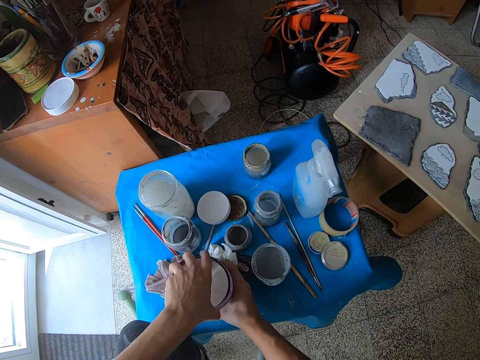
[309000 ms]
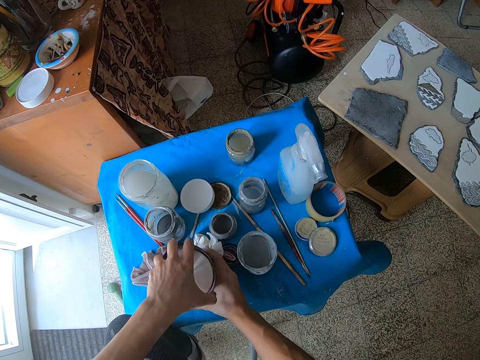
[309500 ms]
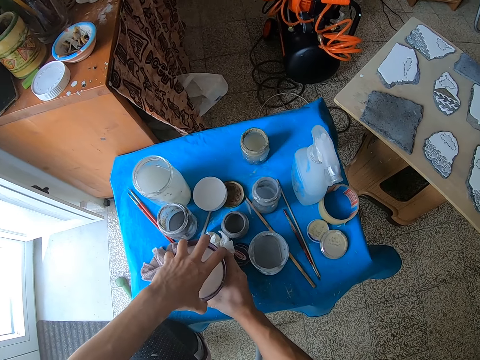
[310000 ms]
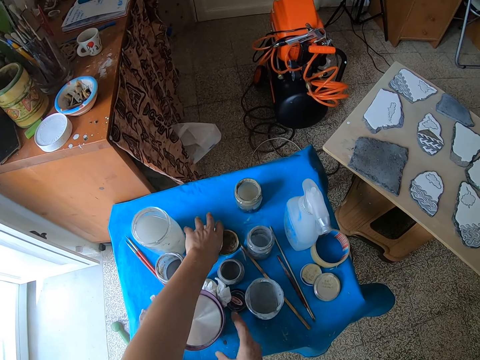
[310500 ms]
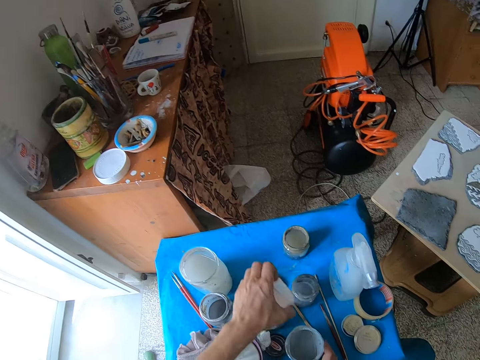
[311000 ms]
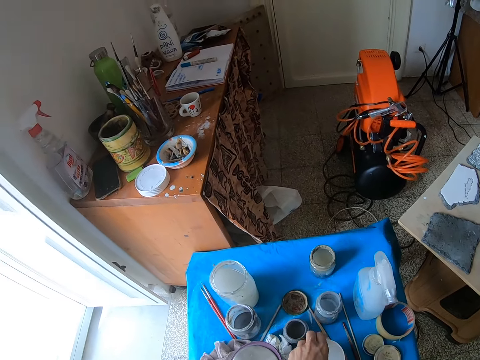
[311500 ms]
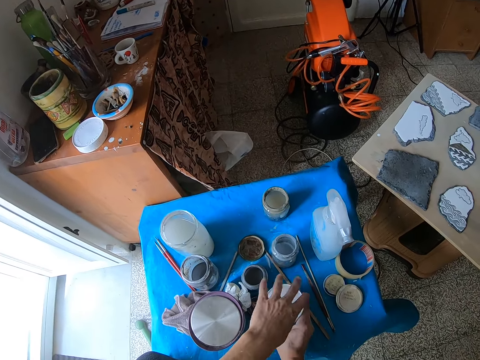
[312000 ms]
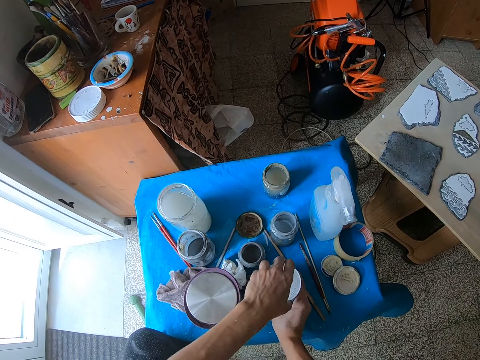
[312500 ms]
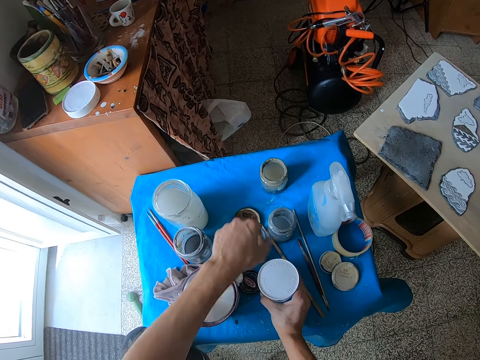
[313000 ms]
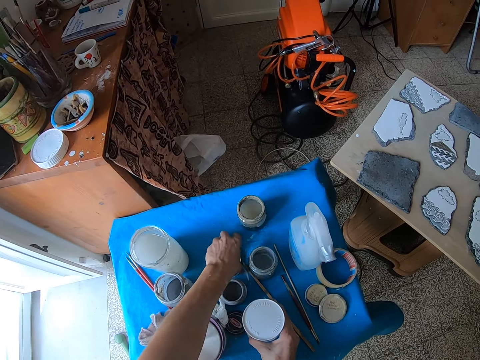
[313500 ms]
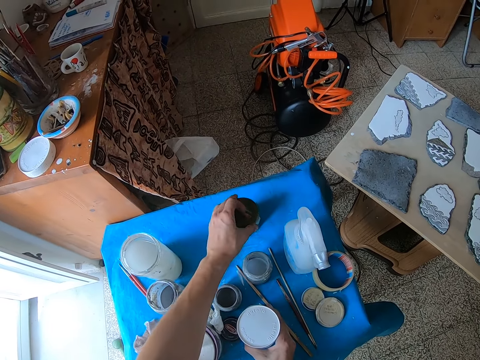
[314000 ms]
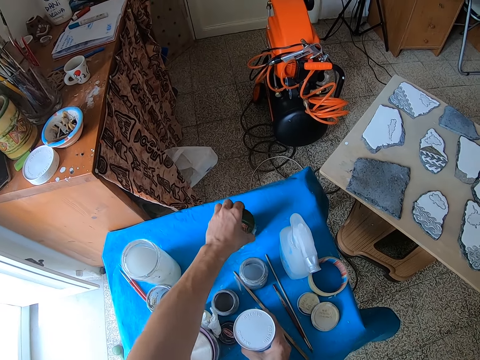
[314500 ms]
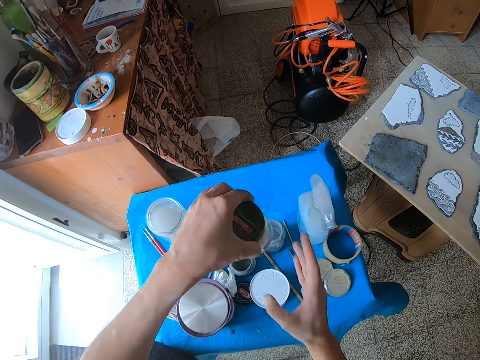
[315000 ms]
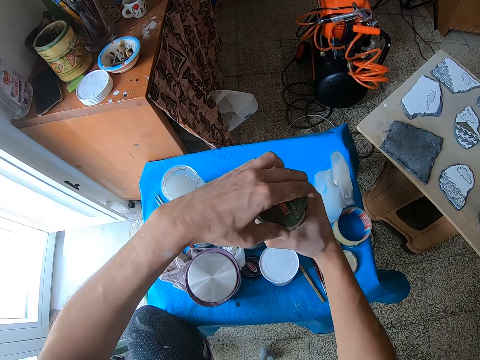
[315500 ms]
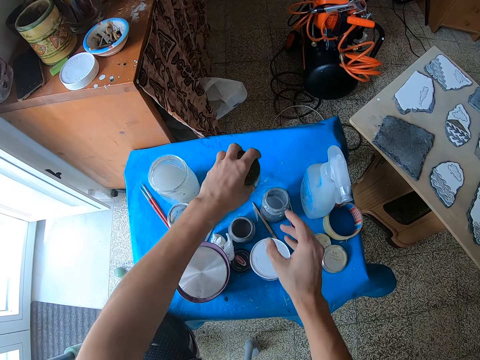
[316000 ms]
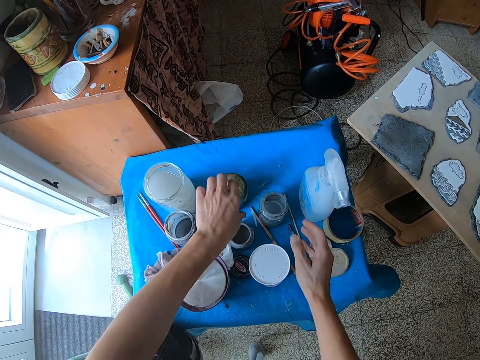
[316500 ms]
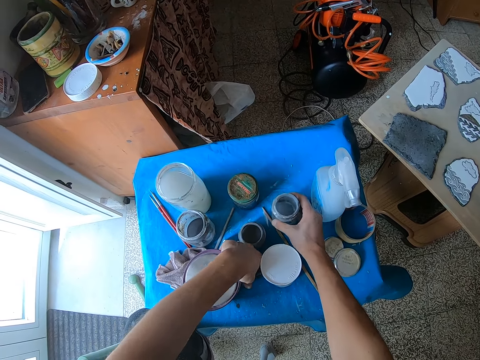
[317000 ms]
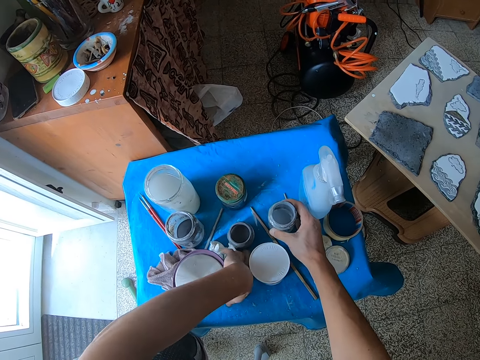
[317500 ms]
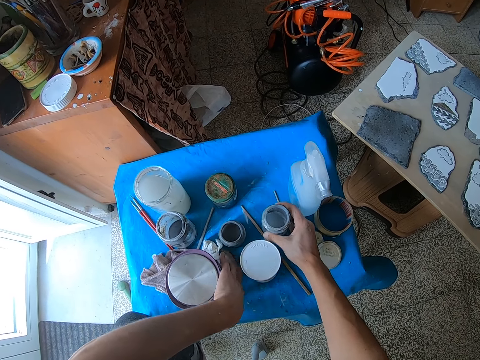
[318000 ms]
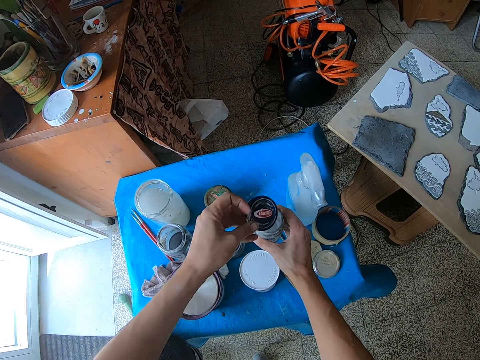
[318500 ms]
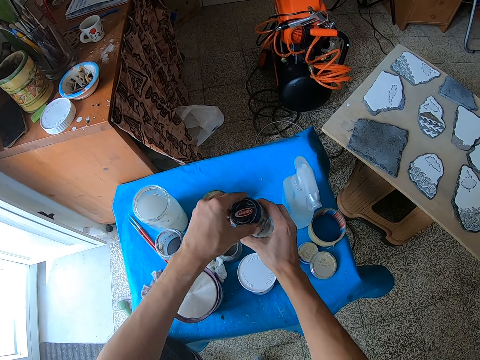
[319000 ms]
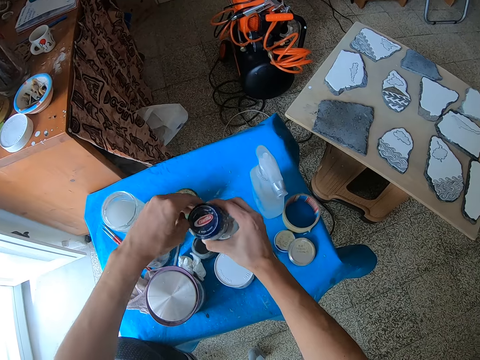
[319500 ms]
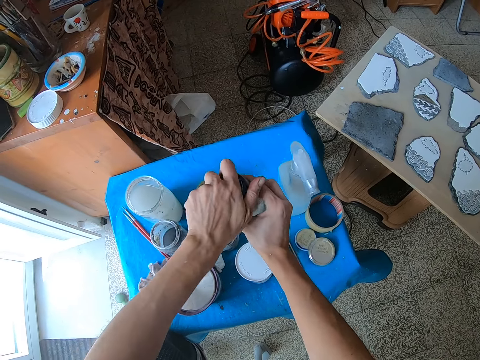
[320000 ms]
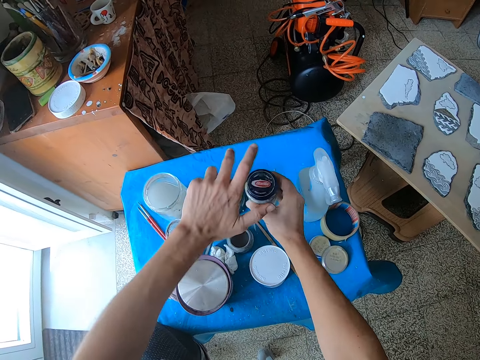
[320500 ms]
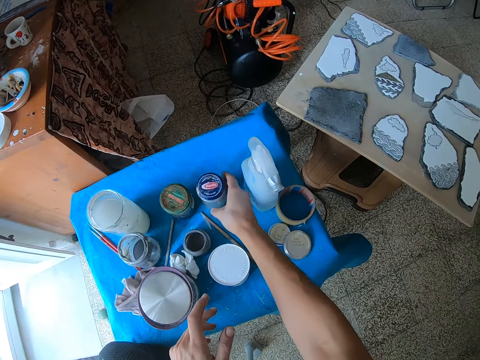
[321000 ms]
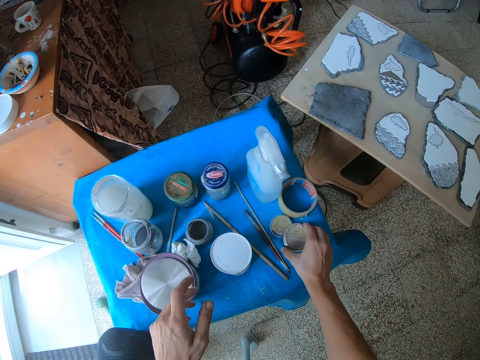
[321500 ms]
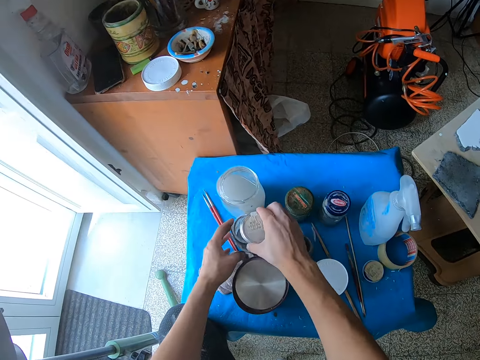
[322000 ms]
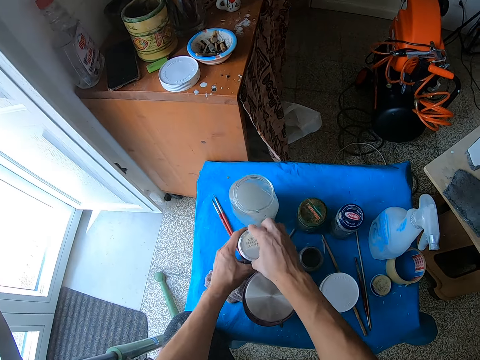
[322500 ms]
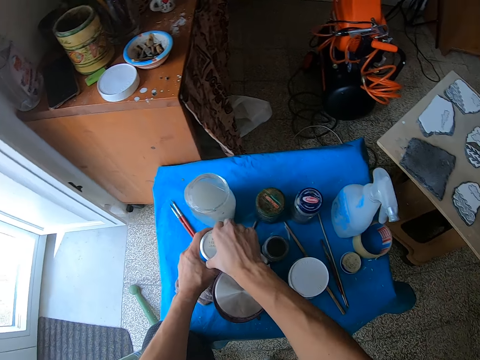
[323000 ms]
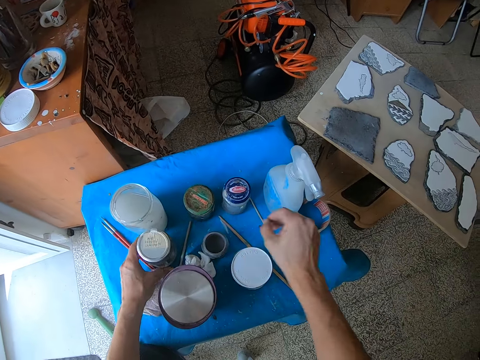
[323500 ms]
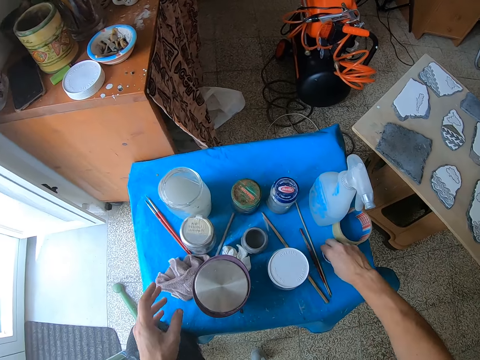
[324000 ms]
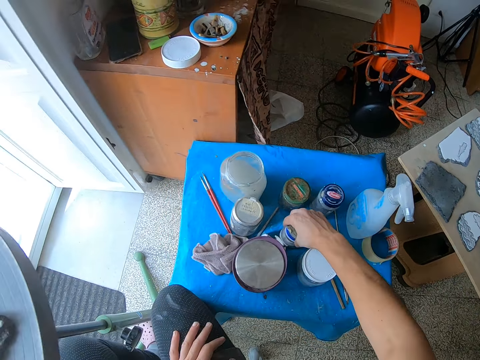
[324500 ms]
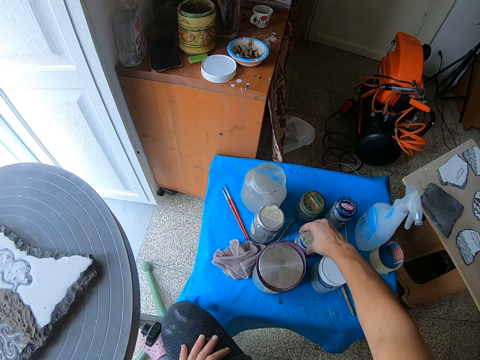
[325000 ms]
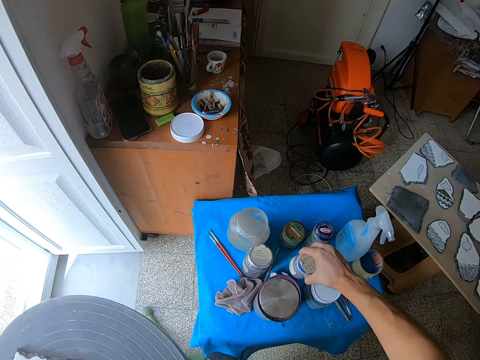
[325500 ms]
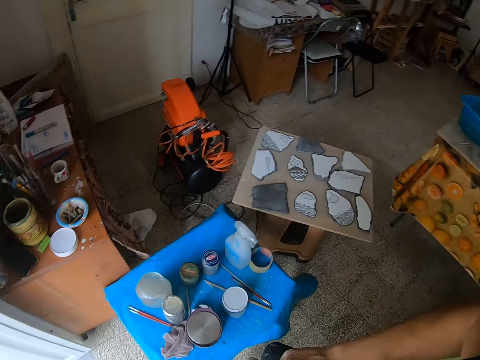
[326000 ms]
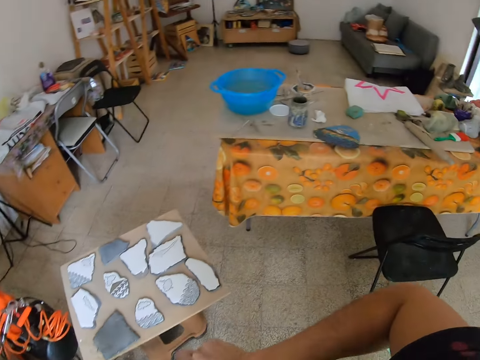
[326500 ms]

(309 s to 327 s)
The camera wearer picks up a lid on the table with his left hand. He holds a container on the table with his right hand. He covers the container on the table with the lid. He tightens the lid on the container on the table with his left hand. He picks up another lid on the table with his left hand. He covers another container on the table with the lid. He picks up the container on the table with his left hand. He holds the container with his right hand. He tightens the lid on the container on the table with his left hand. He drops the container on the table with his left hand. He picks up another container on the table with his right hand. He picks up another lid on the table with his left hand. He covers the container with the lid. He tightens the lid on the container with his left hand. He drops the container on the table. He picks up another lid on the table with his right hand. He covers another container on the table with the lid. He tightens the lid on the container on the table with his left hand. He picks up another lid on the table with his right hand. He covers another container on the table with the lid. He picks up the container on the table with his right hand.

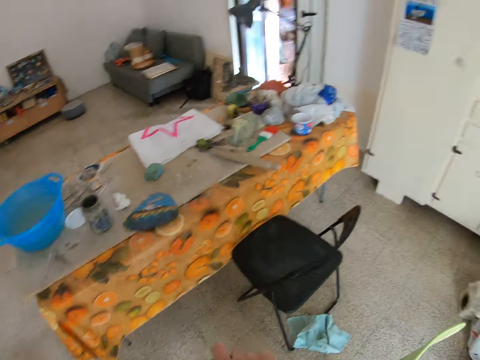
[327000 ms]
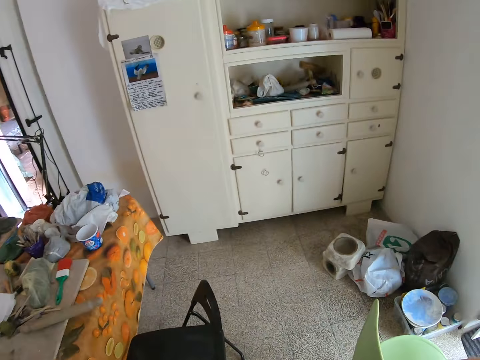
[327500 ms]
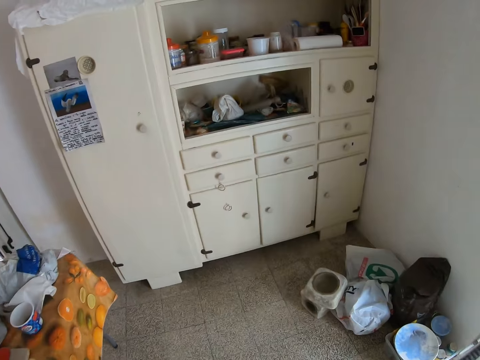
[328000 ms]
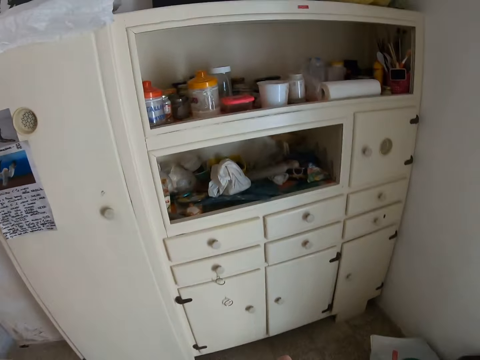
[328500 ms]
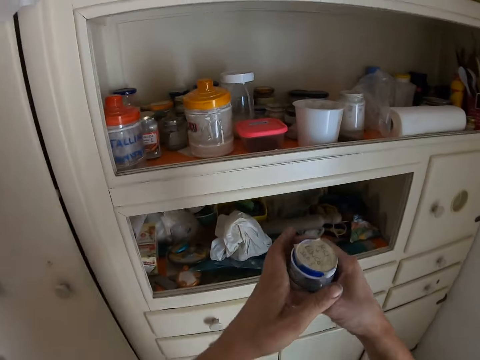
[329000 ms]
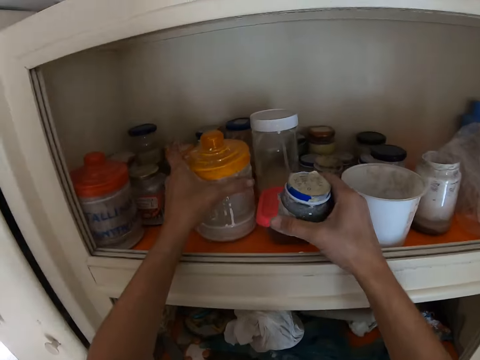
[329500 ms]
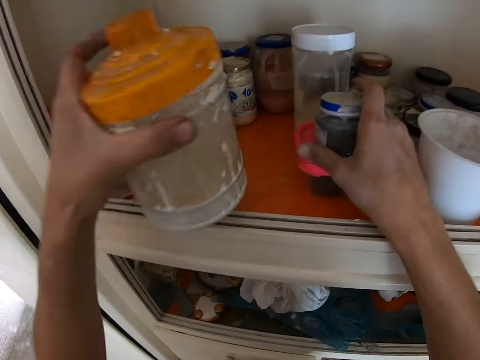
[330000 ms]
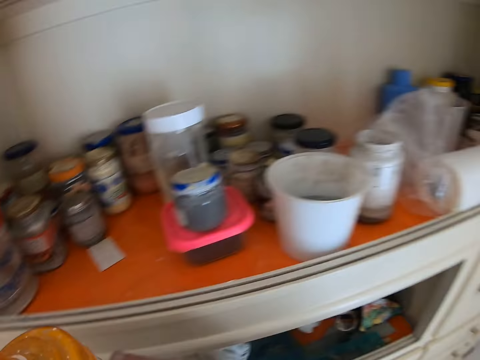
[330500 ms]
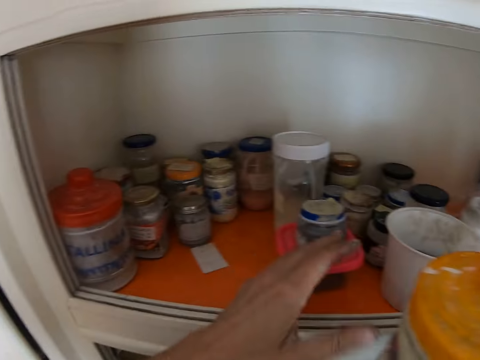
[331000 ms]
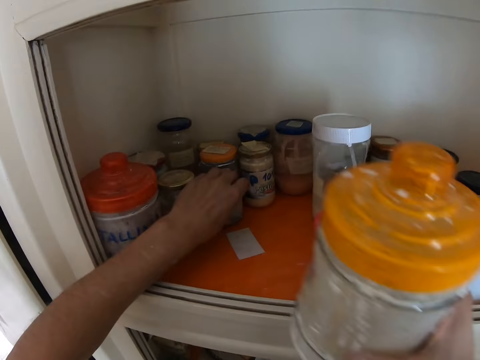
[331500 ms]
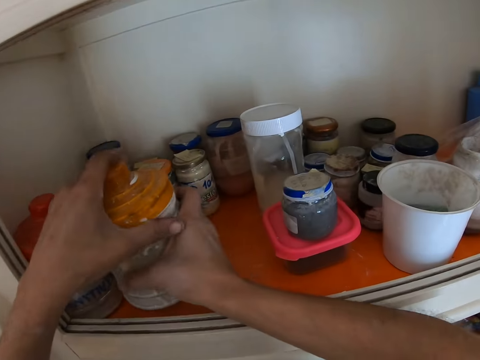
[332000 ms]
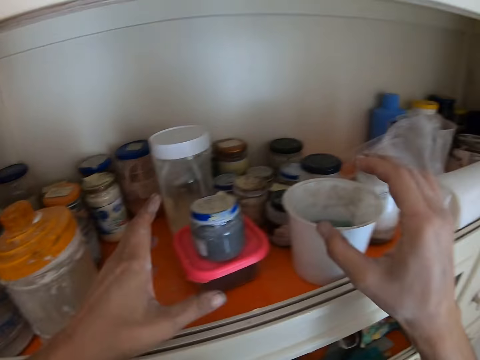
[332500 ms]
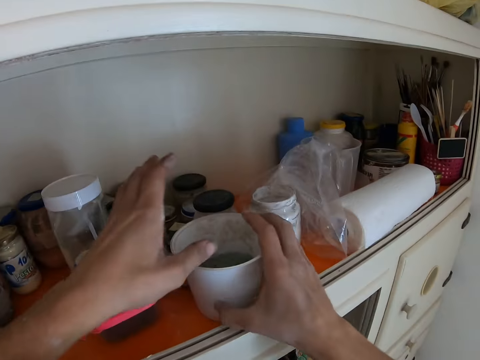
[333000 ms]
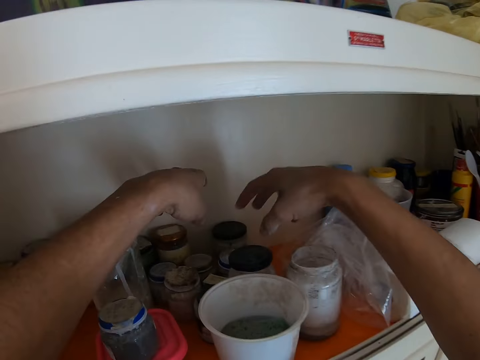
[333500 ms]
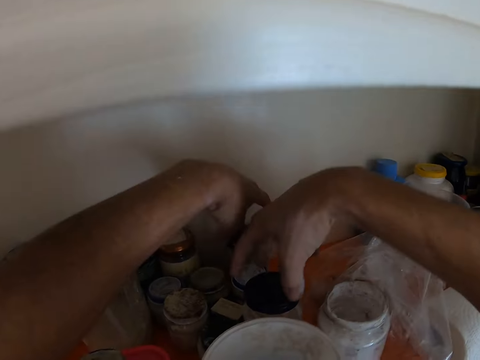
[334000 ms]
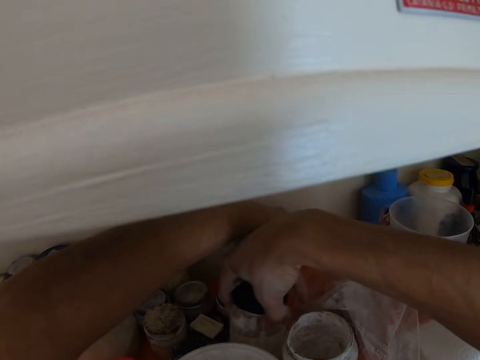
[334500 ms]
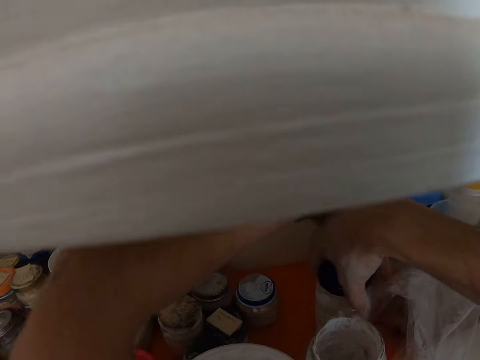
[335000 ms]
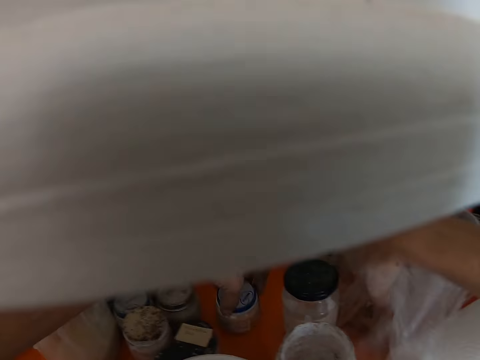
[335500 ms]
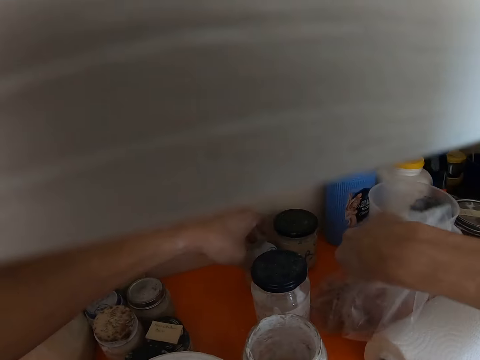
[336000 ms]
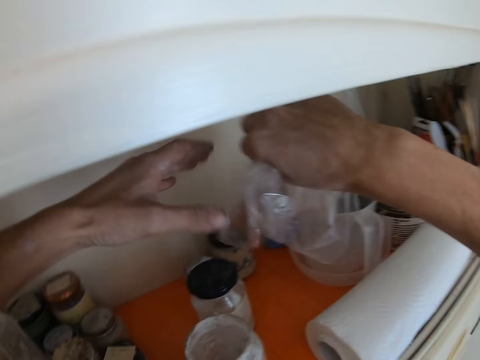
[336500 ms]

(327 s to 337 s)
The camera wearer picks up a container on a shelf with his left hand. He drops the container in his right hand on the shelf. He moves the jars. He switches the container in his left hand to his right hand. He adjusts another container on the shelf with his left hand. He drops the container in his right hand on the shelf. He touches a bowl on the shelf with his right hand. He moves a container on the shelf with his left hand. He moves a container on the shelf with his right hand. He moves a container on the shelf with his left hand. He picks up a nylon on the shelf with his right hand.
